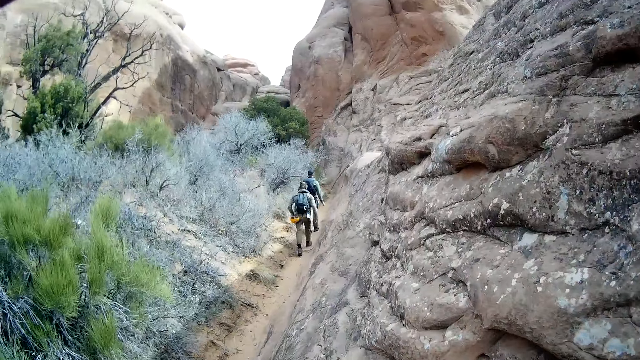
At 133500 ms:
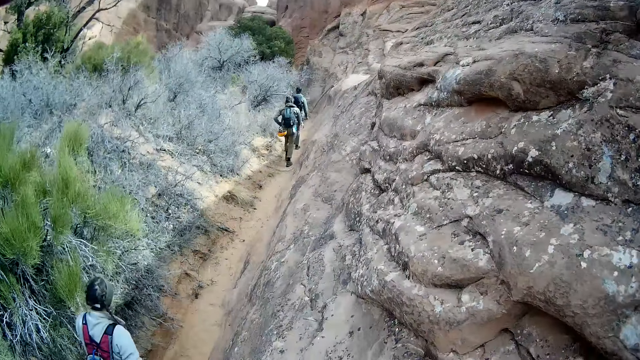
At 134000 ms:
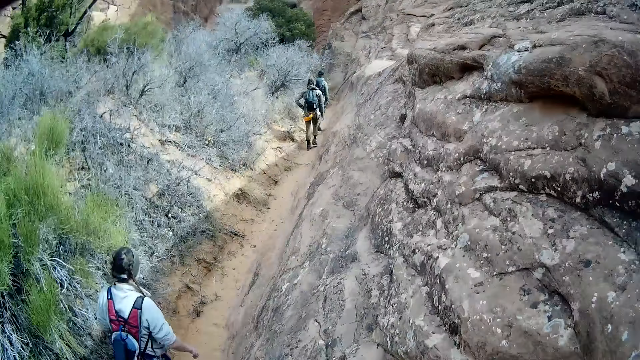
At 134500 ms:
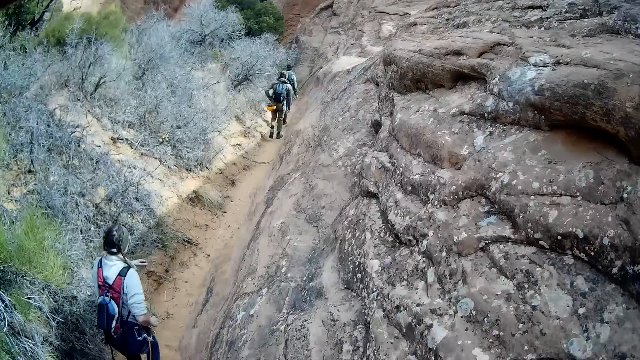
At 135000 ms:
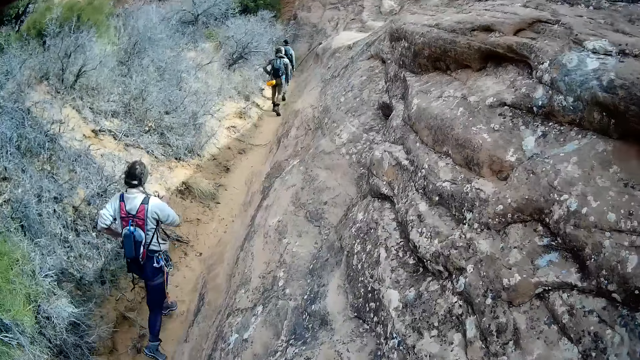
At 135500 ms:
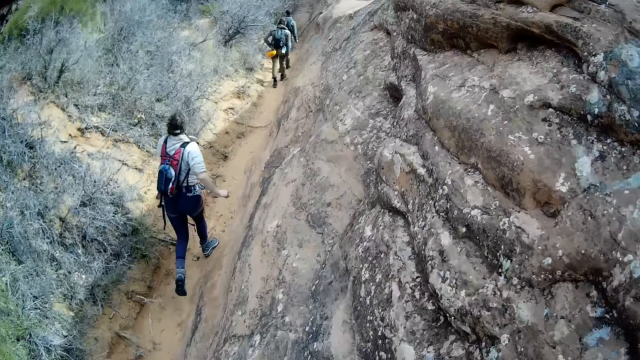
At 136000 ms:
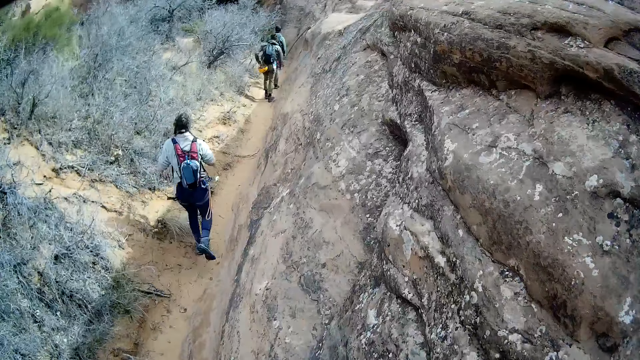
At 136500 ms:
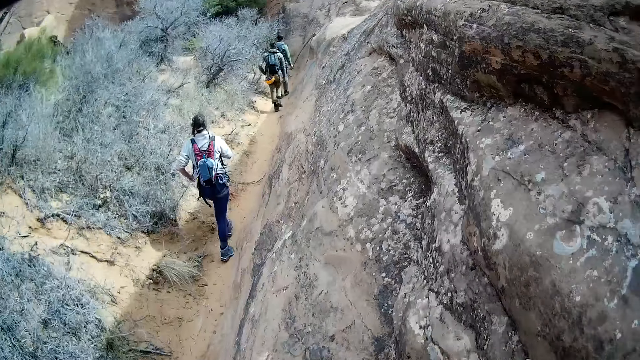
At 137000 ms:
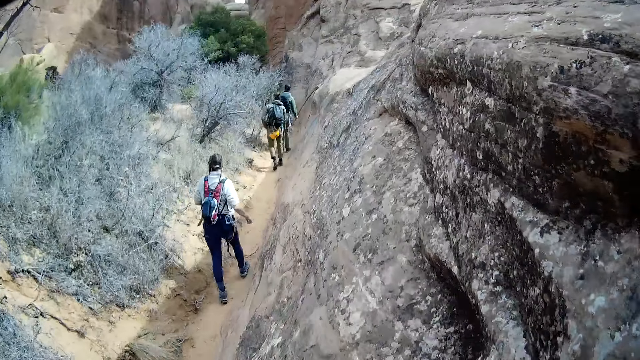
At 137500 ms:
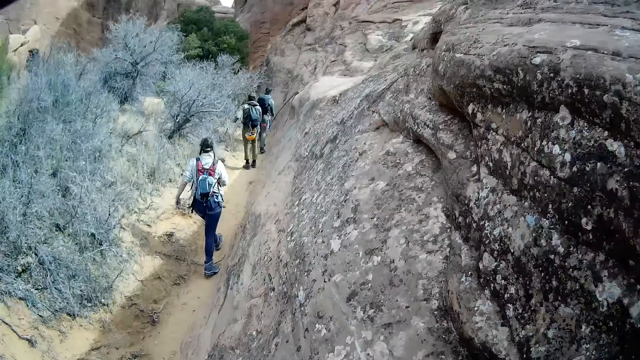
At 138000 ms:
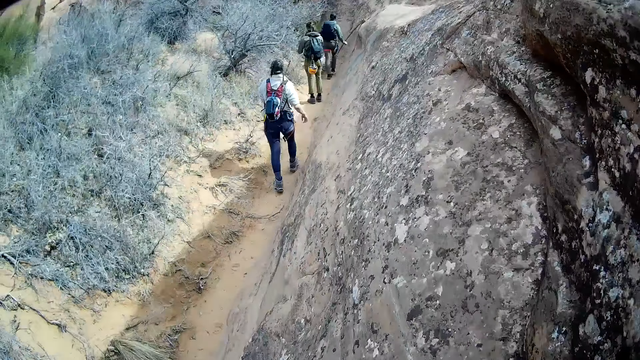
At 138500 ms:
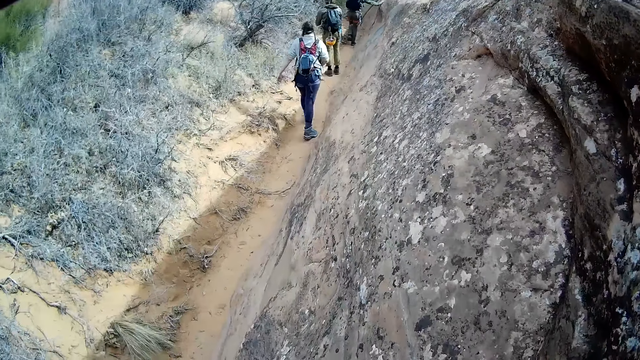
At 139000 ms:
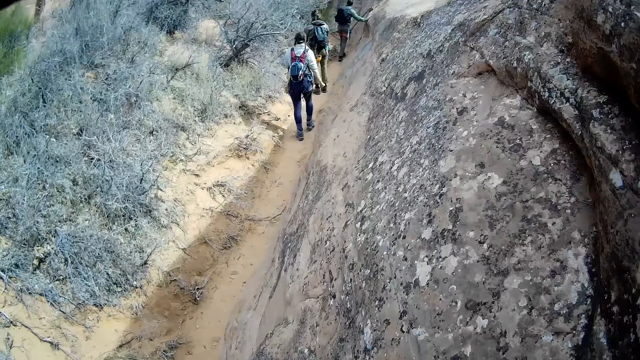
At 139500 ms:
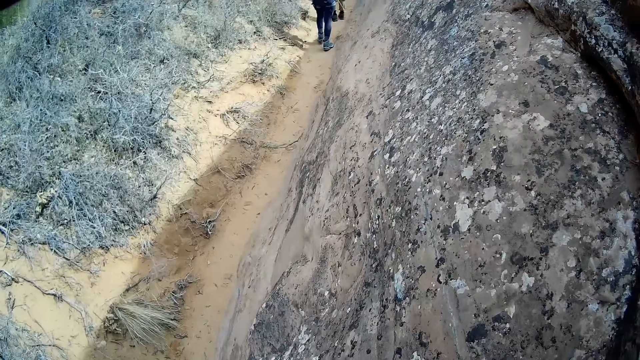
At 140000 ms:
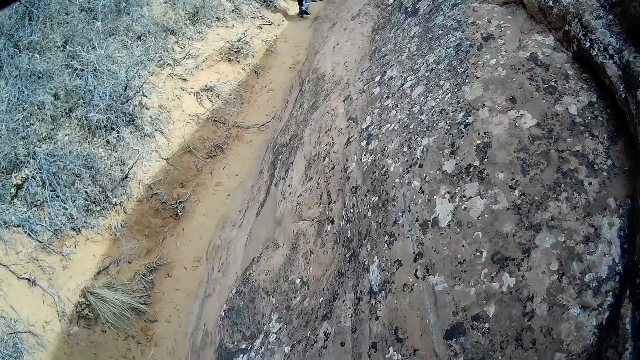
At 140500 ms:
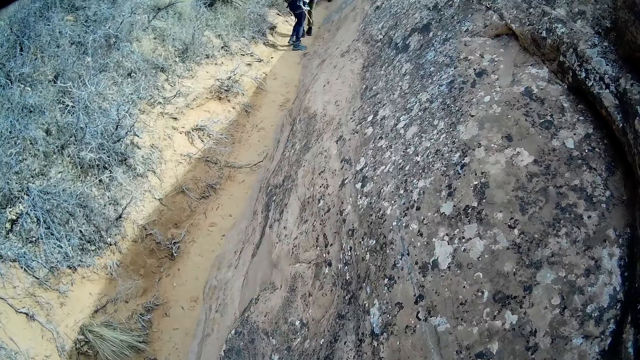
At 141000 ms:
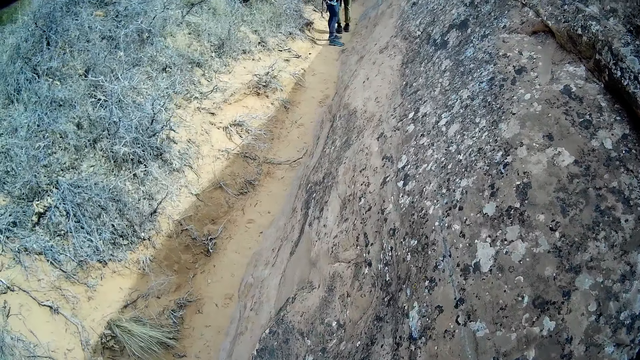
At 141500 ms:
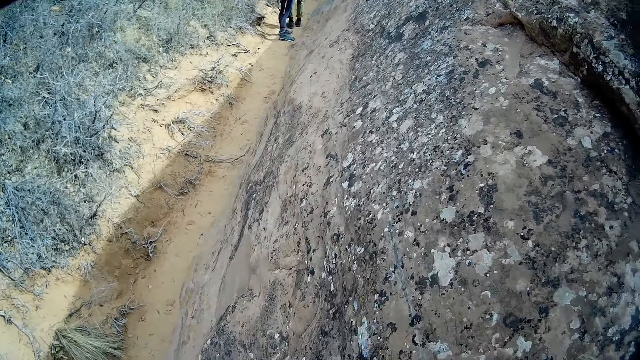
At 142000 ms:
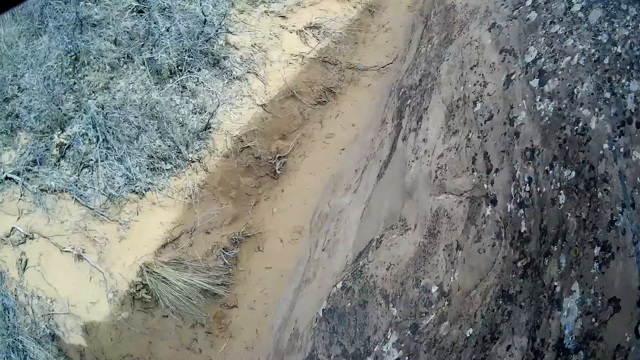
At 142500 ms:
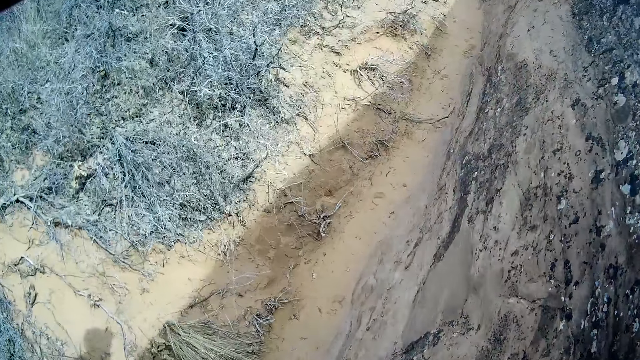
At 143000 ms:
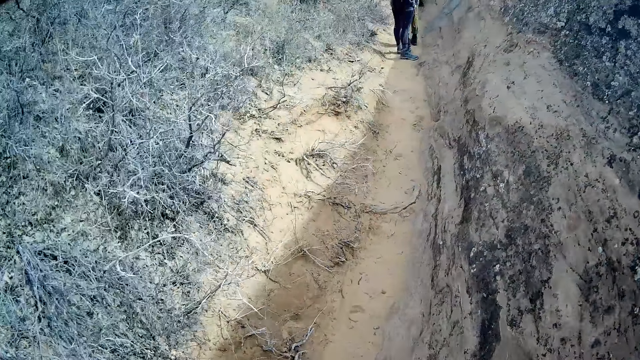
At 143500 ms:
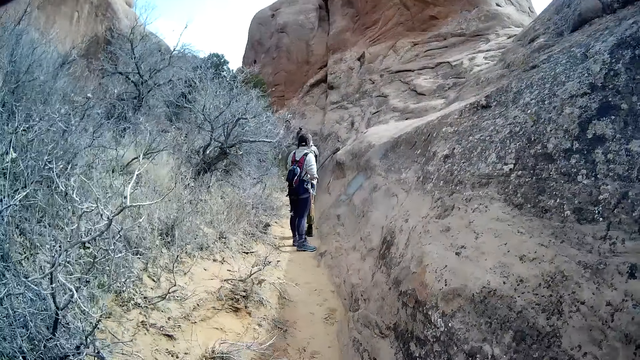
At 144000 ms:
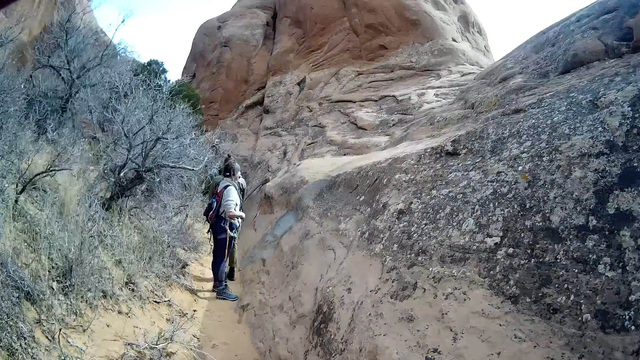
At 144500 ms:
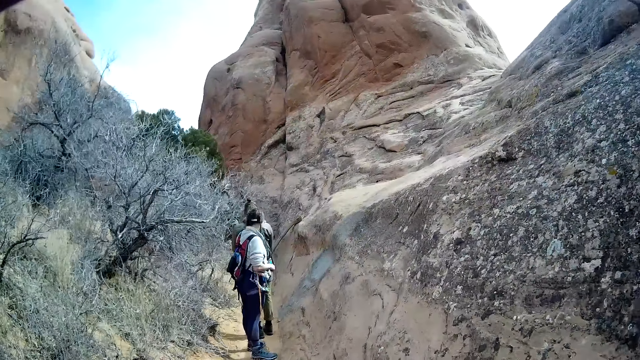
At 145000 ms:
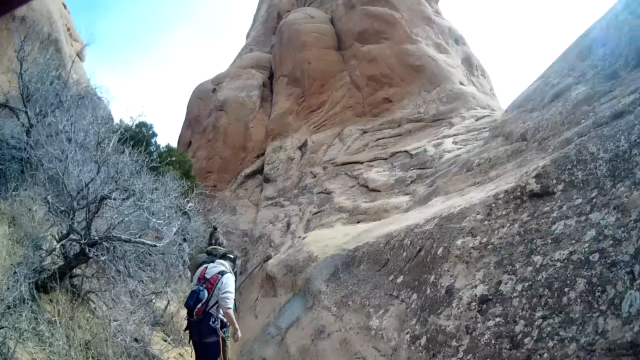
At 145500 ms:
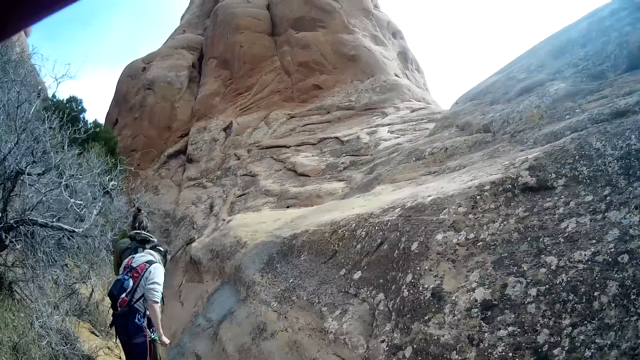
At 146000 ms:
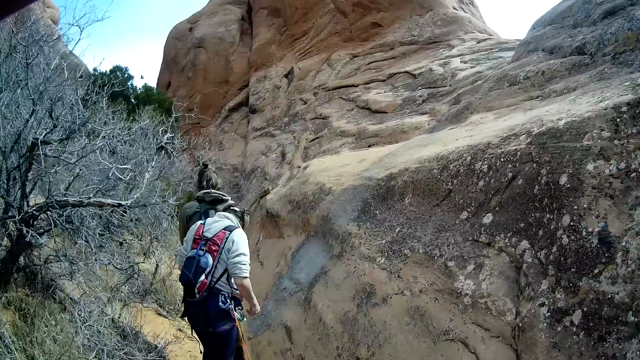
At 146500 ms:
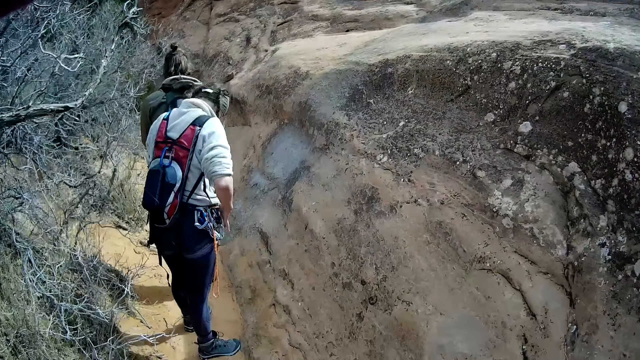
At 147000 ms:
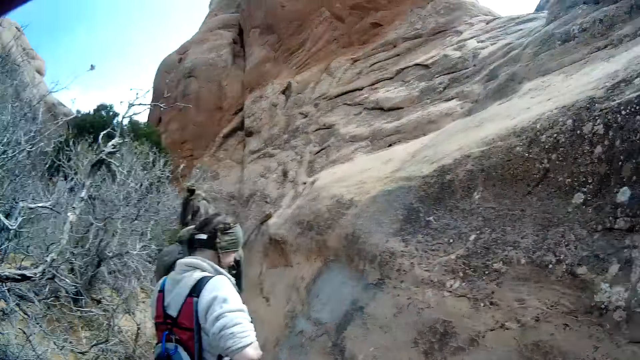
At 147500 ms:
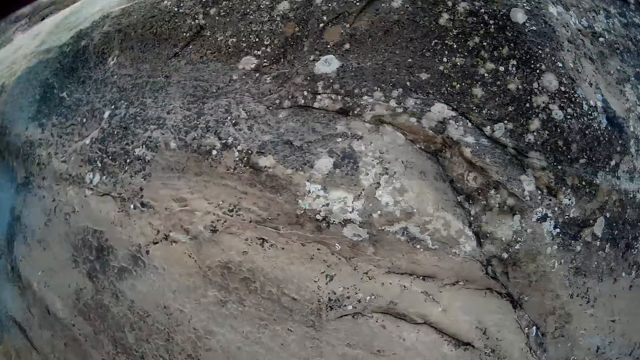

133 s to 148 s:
A lady runs around a mountain. The lady looks around the mountain.

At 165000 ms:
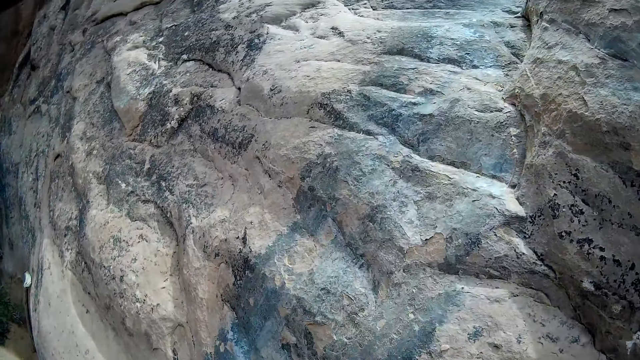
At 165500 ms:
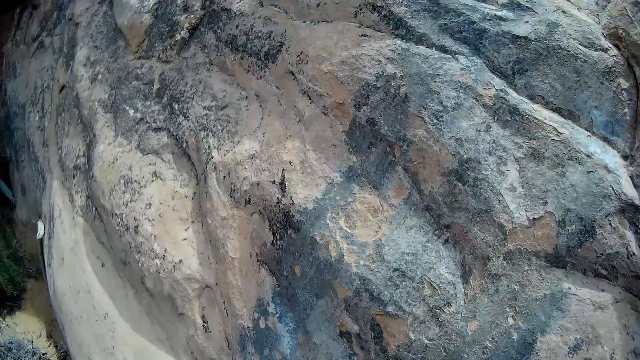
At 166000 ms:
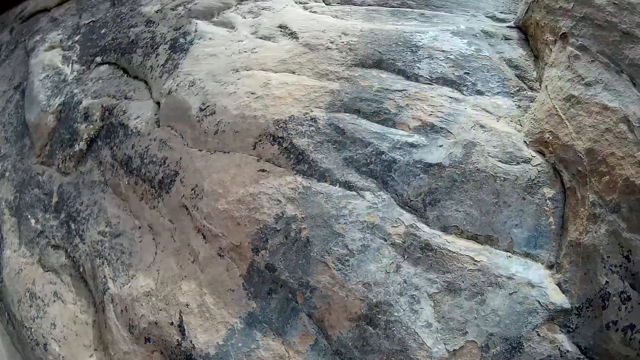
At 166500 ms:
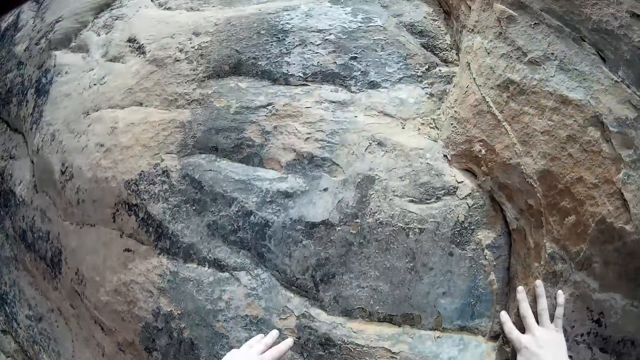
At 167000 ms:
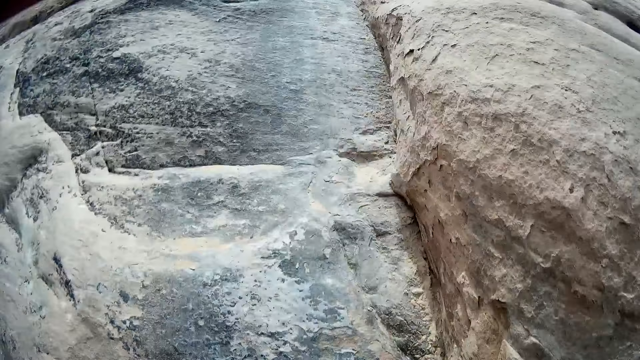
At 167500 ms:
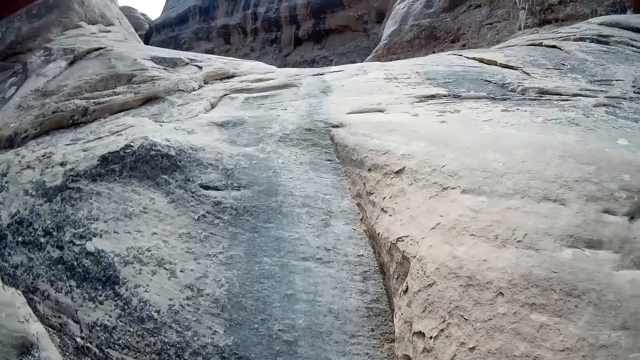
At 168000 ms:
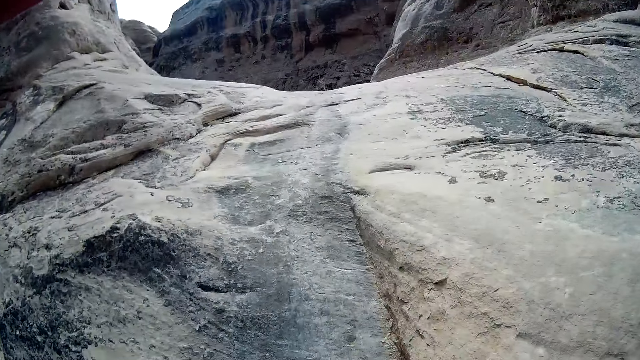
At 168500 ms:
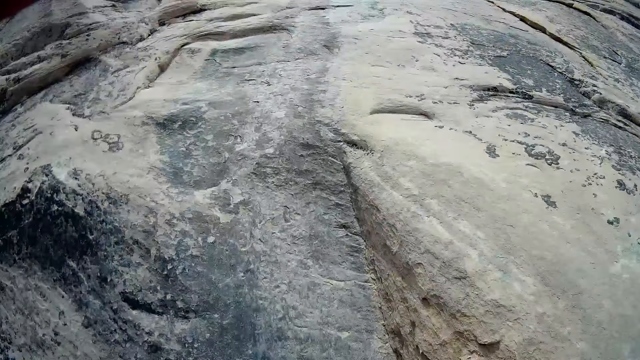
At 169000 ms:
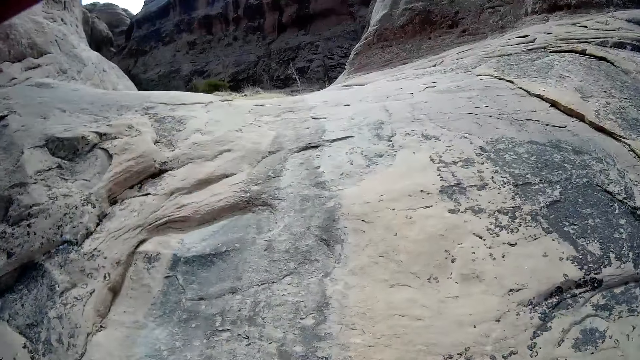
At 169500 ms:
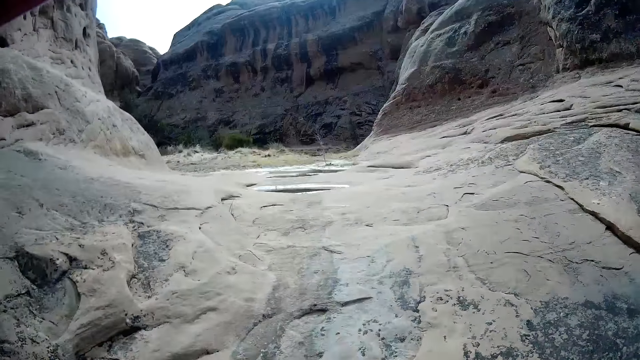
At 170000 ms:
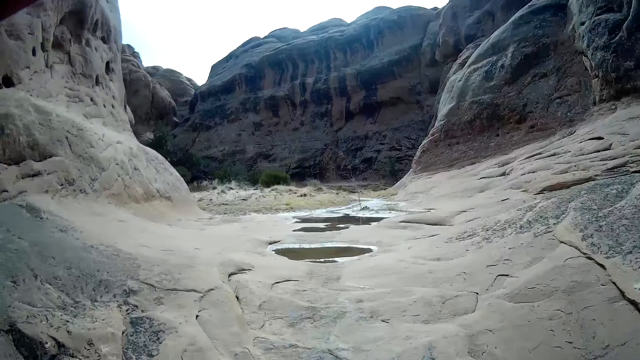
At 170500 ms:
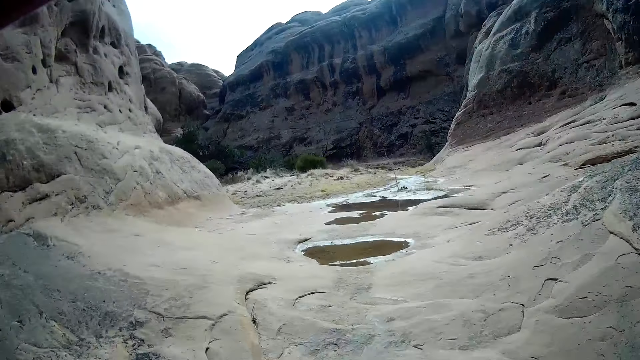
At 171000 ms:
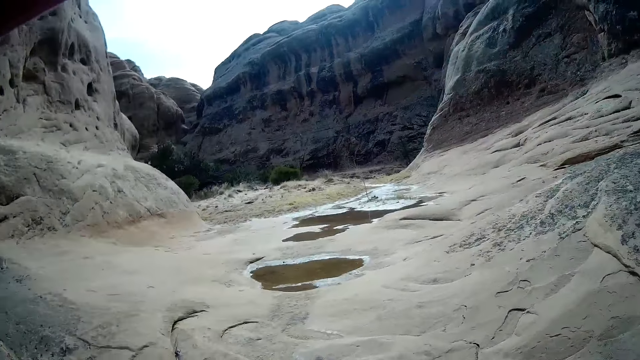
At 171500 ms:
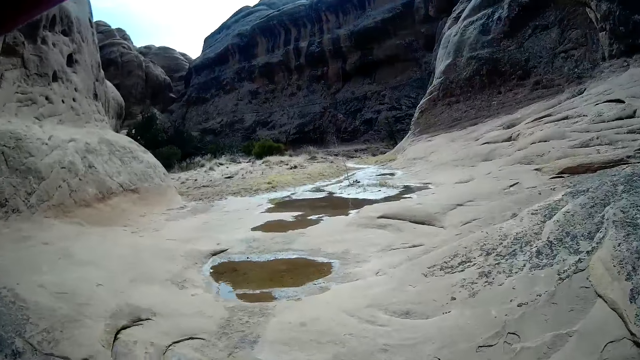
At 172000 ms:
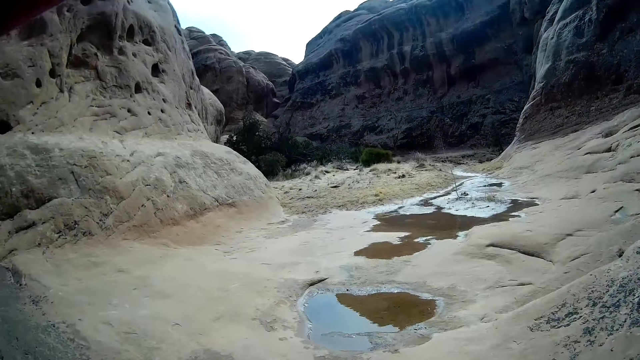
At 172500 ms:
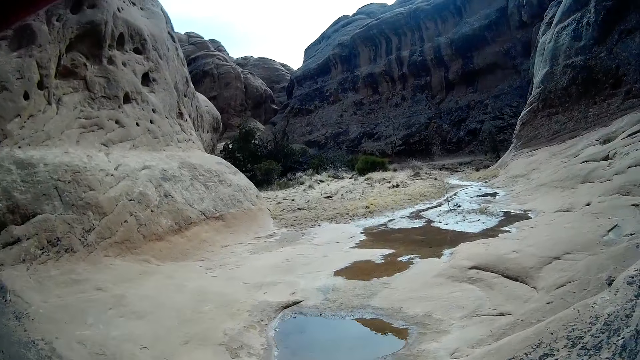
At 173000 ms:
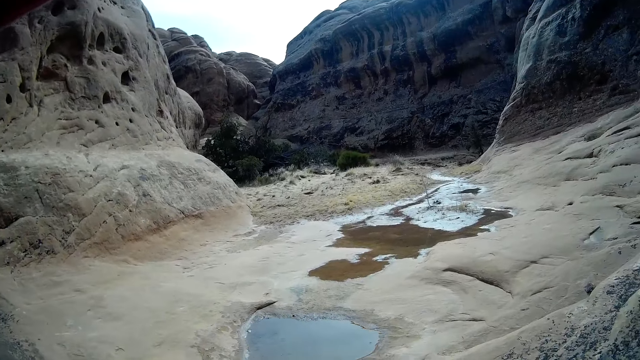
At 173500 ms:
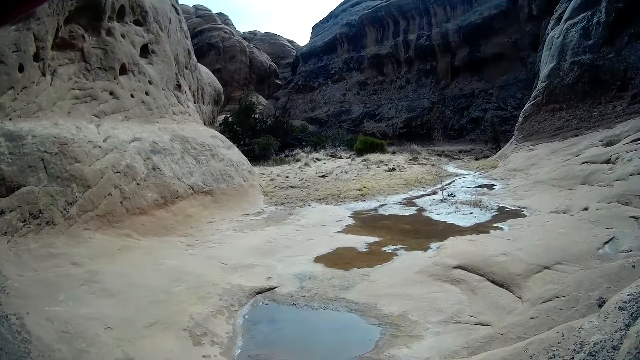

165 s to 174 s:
The camera wearer holds a rock with a hand. They walk around a mountain.
